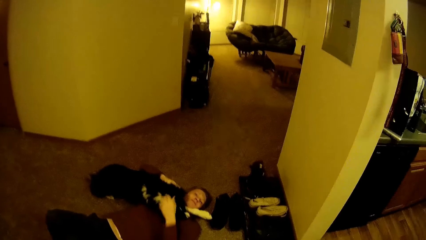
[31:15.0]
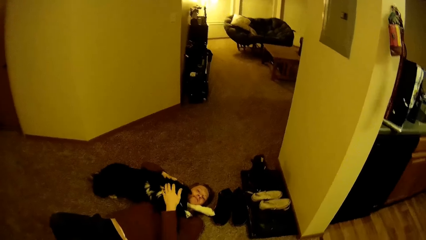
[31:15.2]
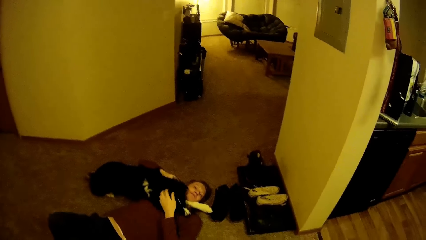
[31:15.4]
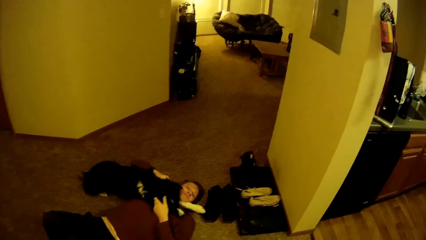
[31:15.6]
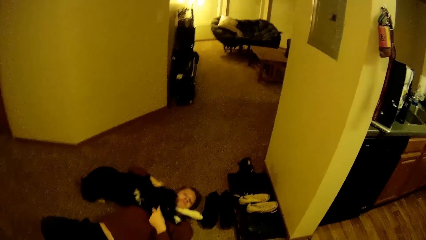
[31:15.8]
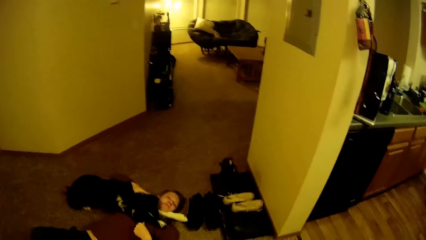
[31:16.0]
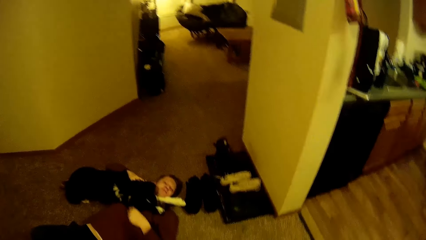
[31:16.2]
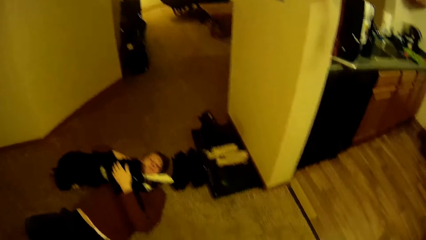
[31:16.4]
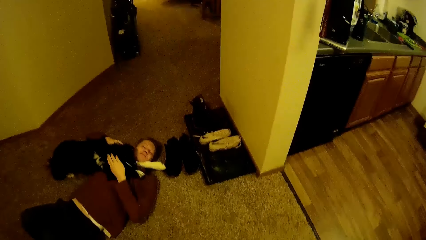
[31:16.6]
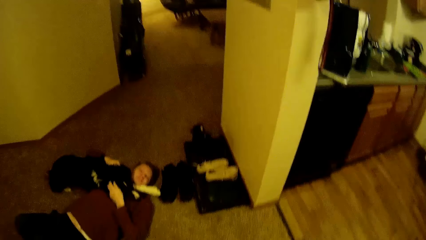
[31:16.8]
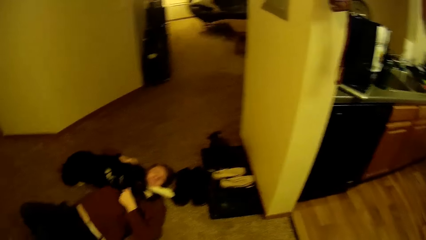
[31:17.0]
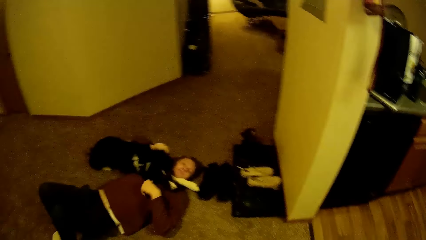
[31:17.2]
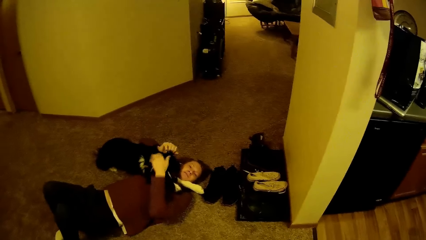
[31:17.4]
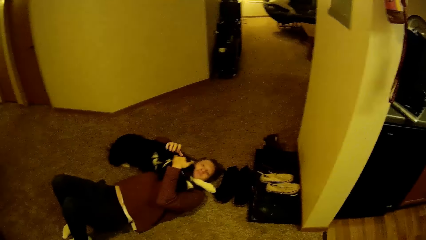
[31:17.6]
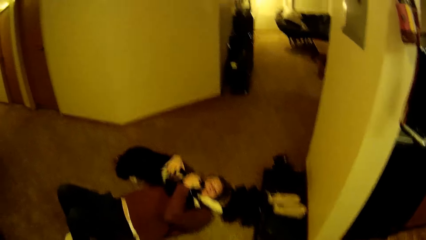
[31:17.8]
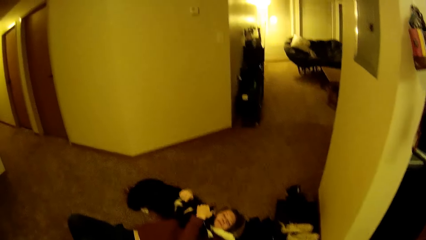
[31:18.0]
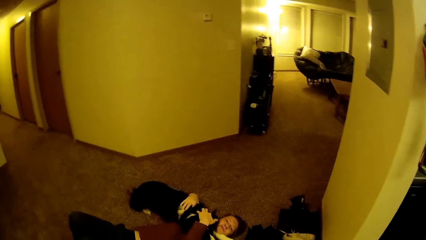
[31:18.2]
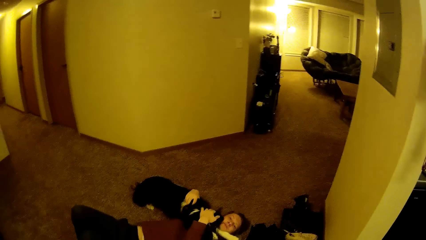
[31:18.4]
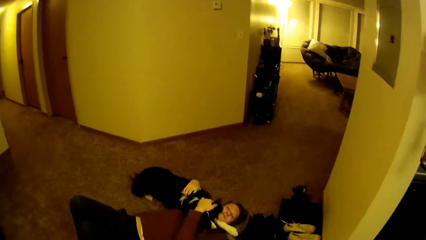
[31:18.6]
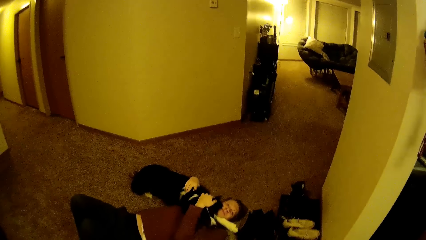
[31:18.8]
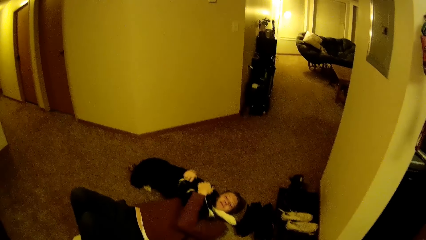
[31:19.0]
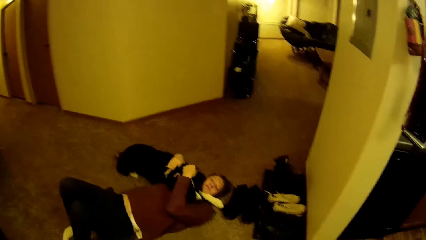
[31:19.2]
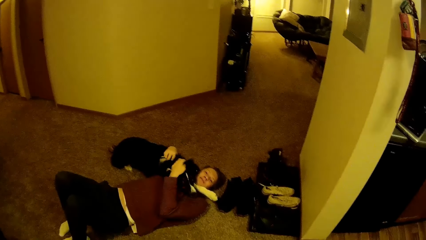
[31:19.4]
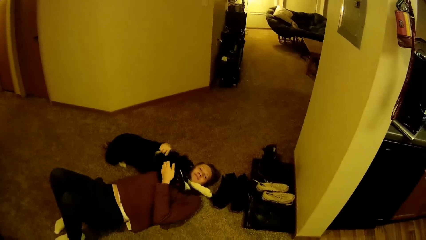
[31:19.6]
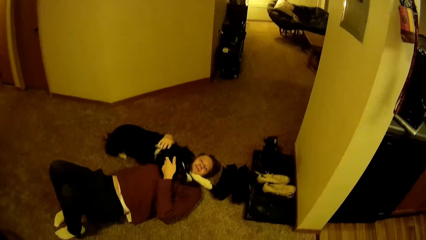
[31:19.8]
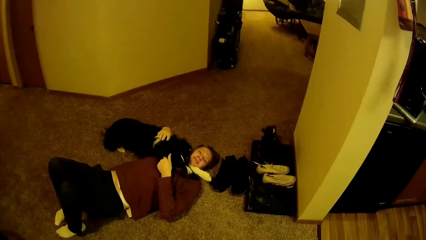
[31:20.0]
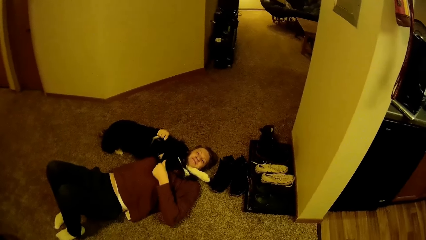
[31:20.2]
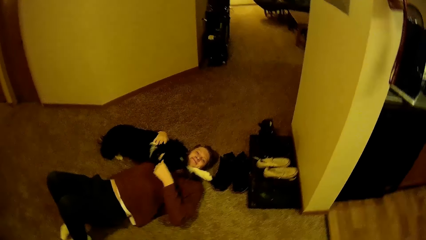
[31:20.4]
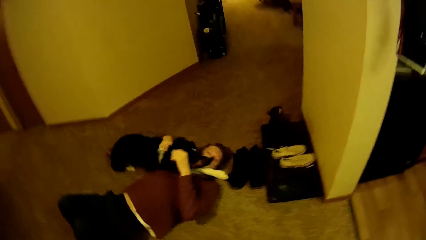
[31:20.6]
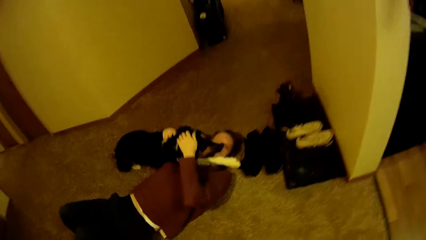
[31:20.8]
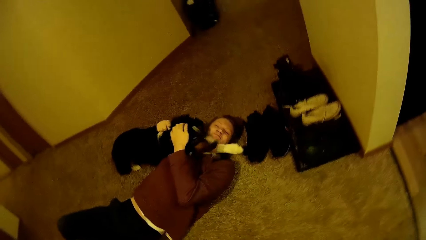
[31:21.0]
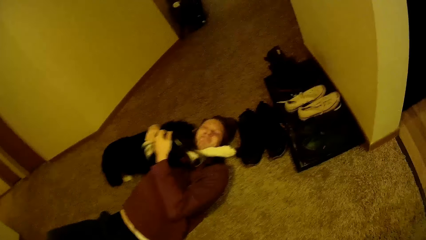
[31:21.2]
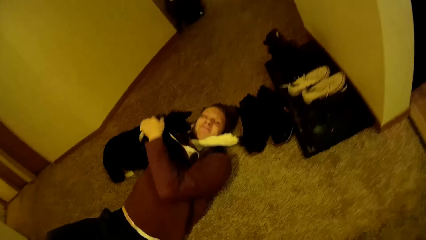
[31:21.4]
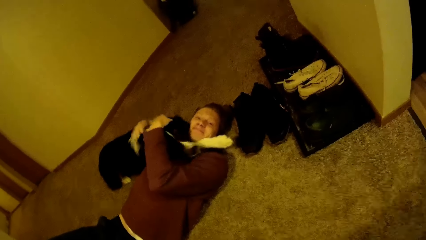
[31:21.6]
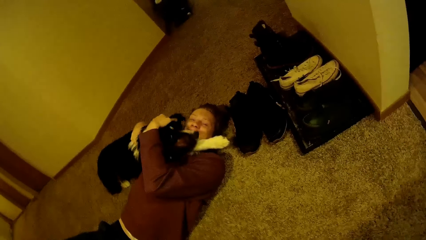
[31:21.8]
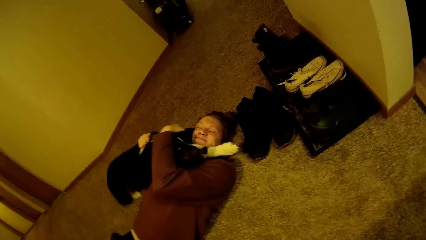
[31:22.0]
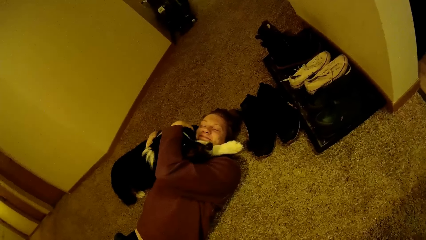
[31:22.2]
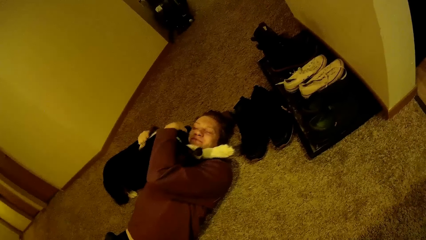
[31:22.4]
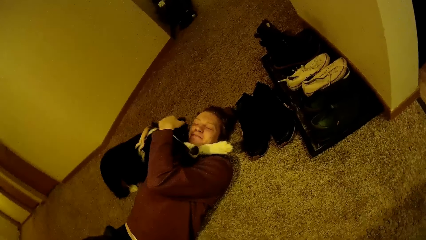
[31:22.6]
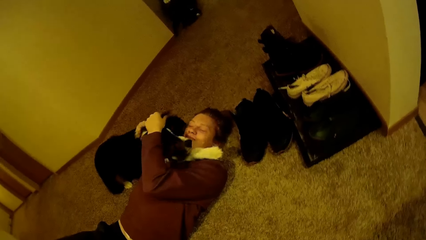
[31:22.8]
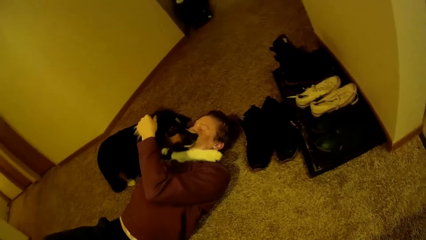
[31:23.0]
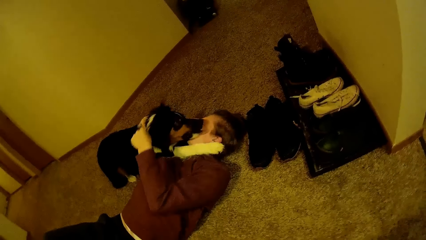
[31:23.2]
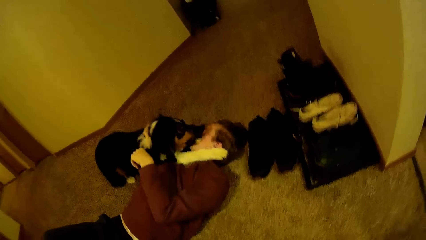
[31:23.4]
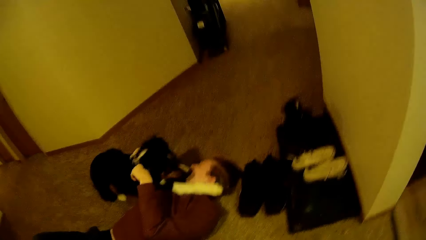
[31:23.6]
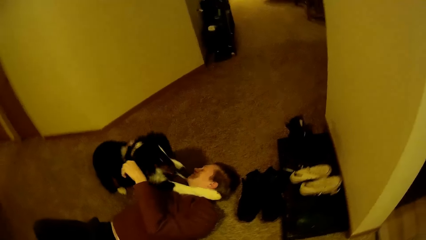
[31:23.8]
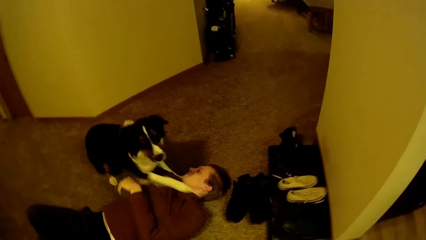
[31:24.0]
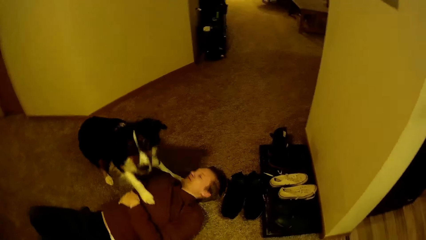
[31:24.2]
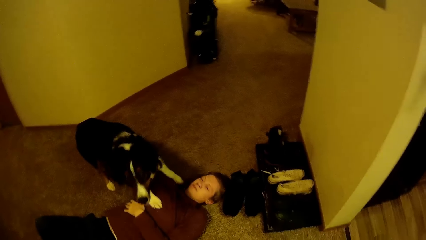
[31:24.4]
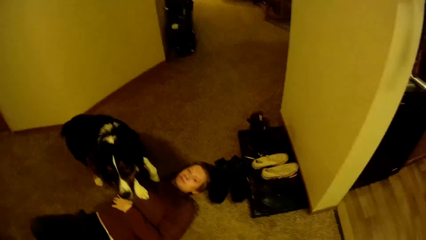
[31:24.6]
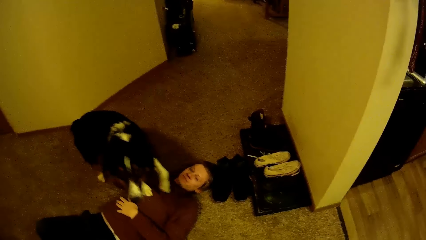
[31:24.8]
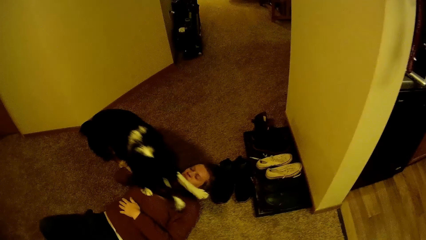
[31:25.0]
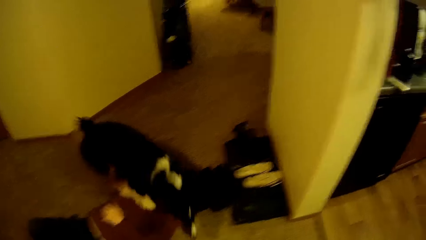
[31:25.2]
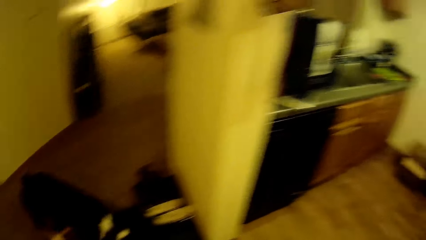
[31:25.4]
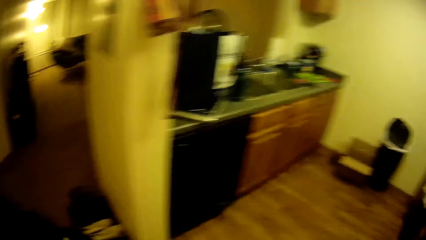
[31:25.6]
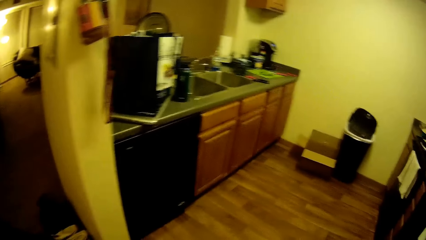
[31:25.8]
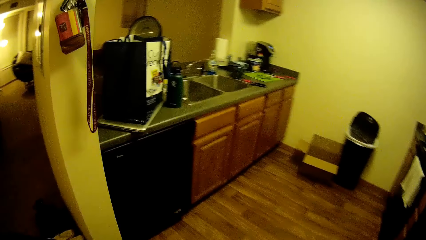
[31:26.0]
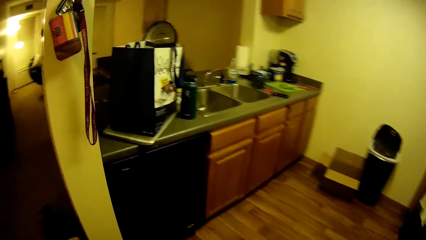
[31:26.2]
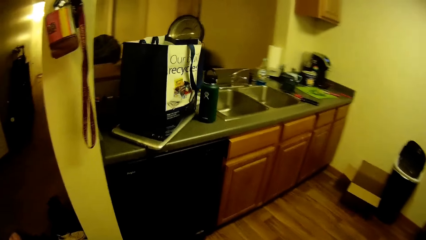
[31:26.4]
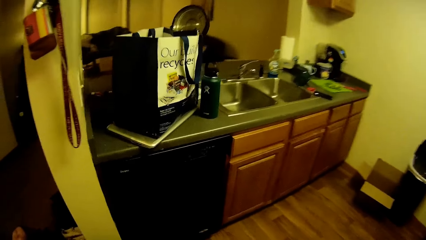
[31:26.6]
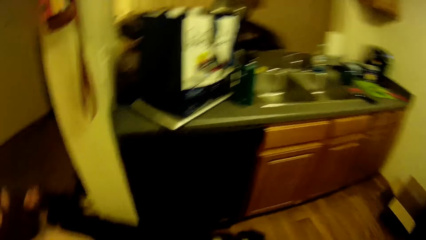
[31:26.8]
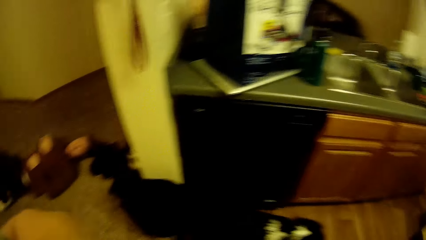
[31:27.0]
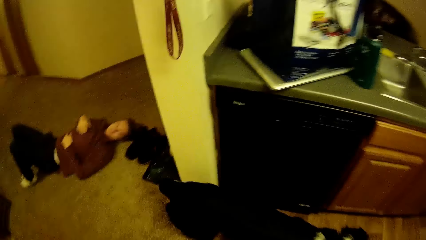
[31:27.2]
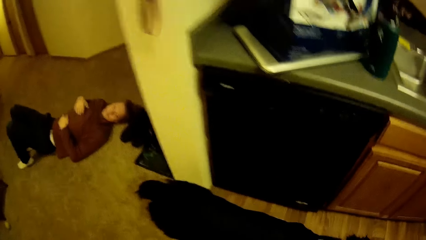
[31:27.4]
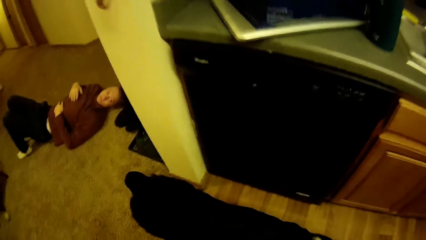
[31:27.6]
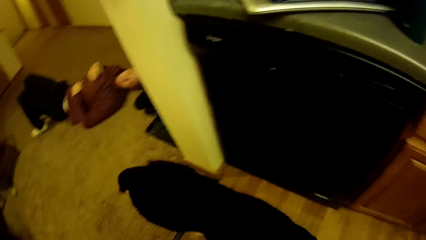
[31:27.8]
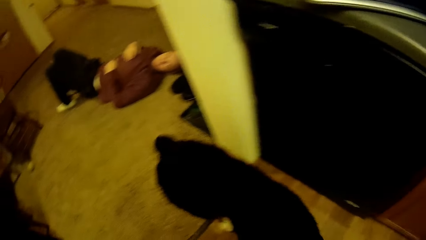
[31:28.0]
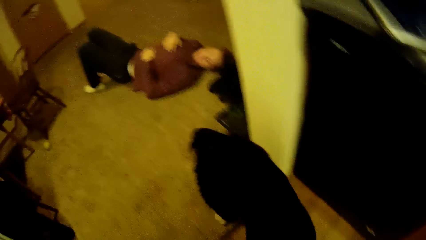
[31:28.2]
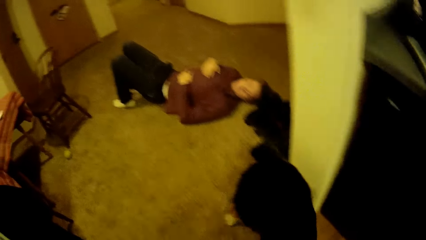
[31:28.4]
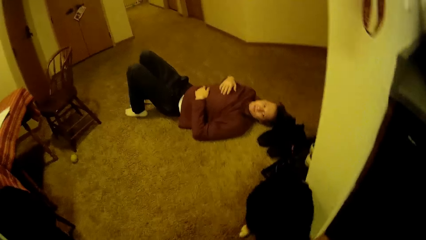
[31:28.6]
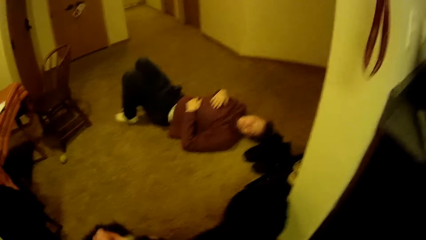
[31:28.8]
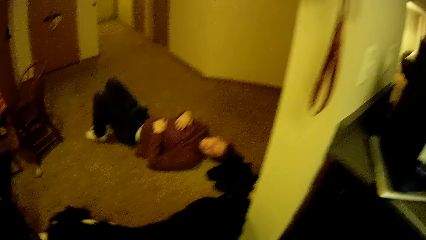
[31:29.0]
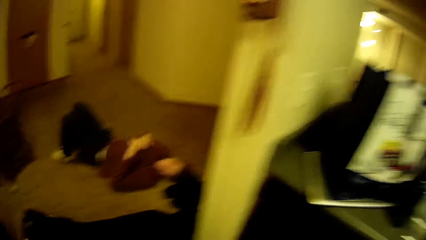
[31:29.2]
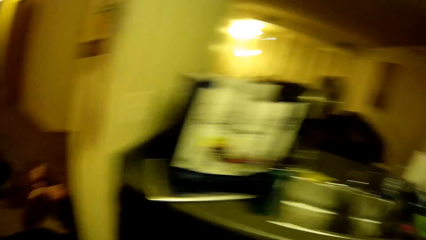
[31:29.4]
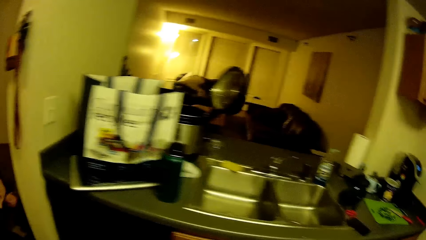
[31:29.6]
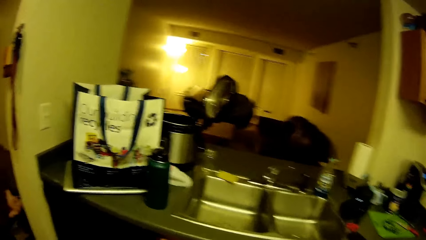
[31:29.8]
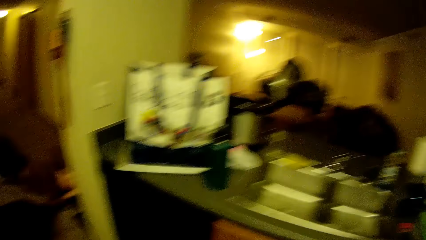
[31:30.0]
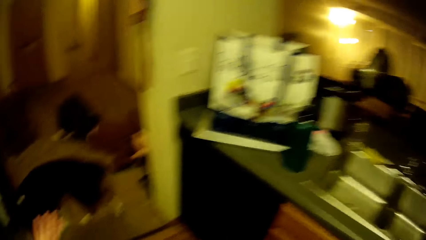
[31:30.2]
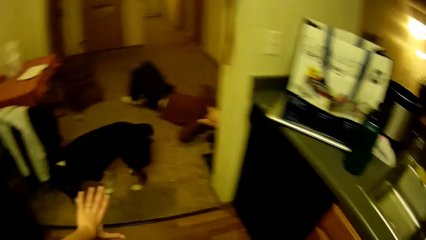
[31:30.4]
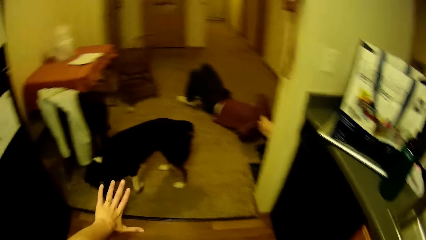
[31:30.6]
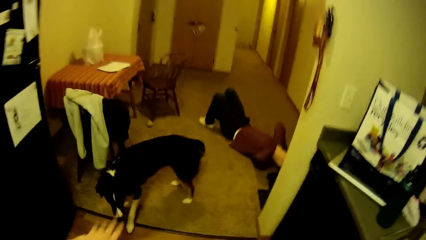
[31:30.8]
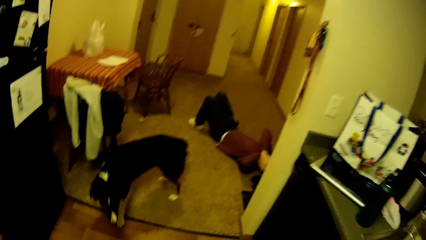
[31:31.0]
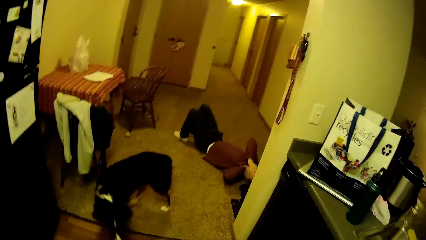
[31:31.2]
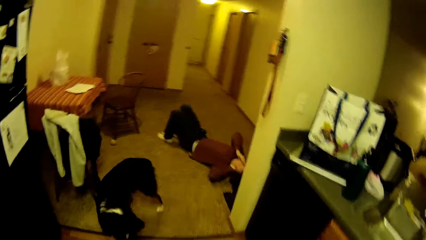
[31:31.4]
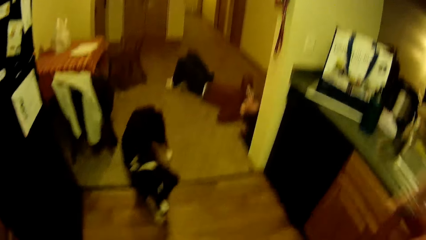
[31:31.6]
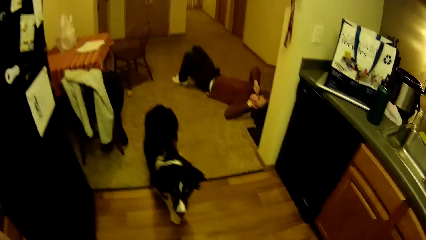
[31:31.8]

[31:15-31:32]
A man lies on the floor. The man plays with a dog. The camera wearer holds the dog. They walk around the kitchen.
